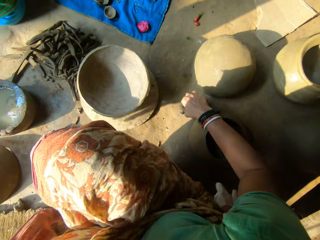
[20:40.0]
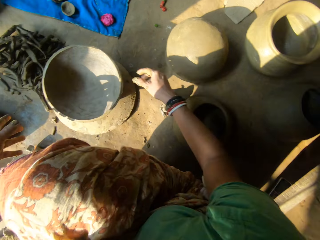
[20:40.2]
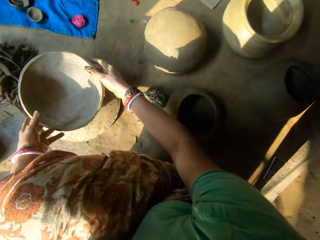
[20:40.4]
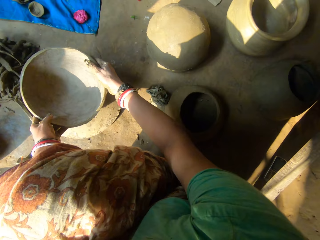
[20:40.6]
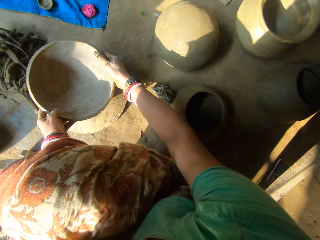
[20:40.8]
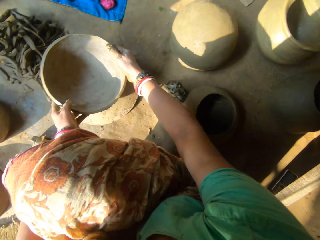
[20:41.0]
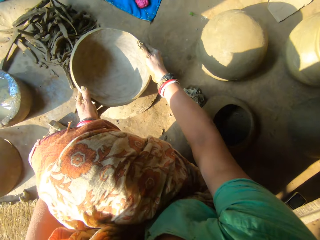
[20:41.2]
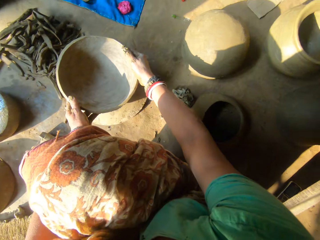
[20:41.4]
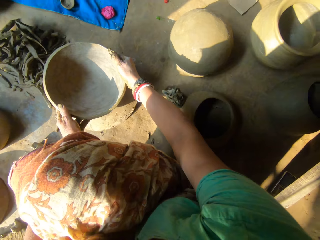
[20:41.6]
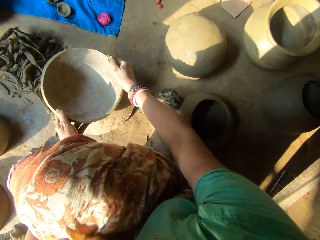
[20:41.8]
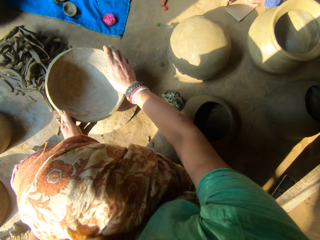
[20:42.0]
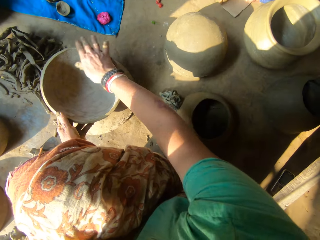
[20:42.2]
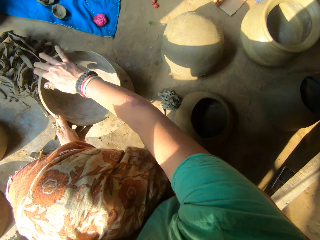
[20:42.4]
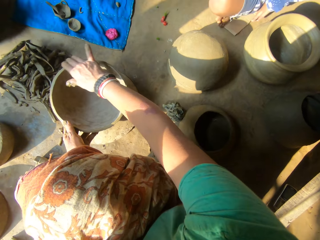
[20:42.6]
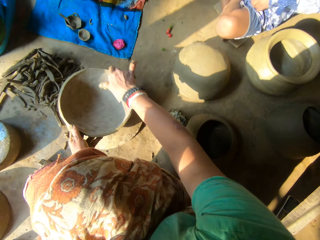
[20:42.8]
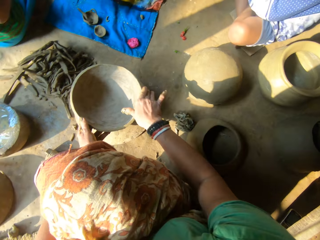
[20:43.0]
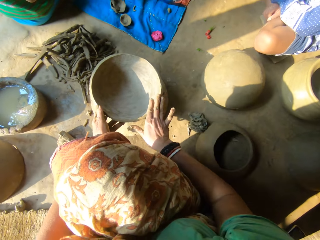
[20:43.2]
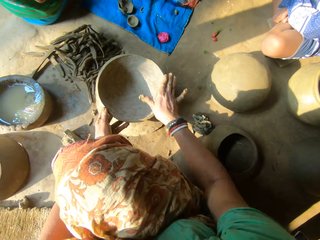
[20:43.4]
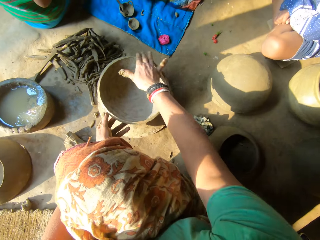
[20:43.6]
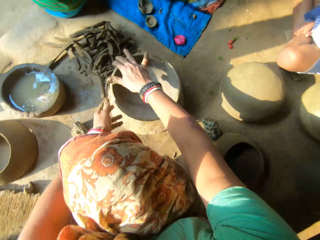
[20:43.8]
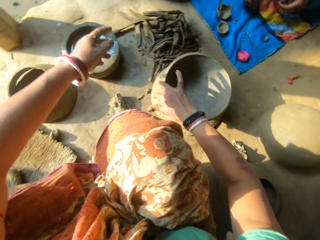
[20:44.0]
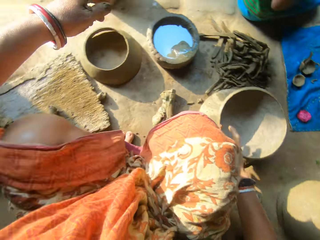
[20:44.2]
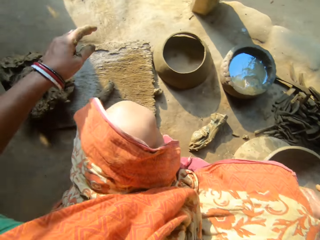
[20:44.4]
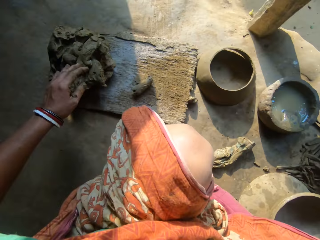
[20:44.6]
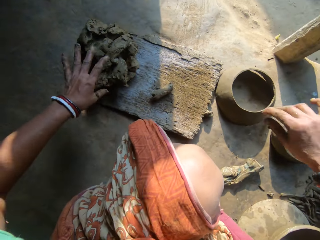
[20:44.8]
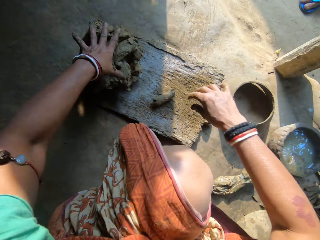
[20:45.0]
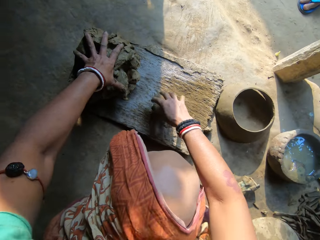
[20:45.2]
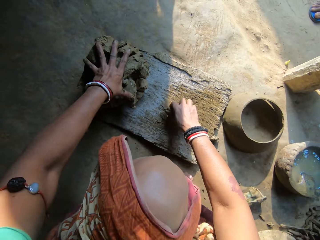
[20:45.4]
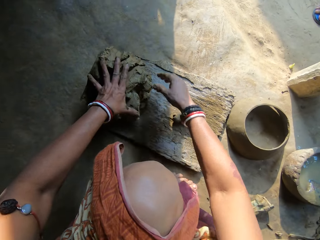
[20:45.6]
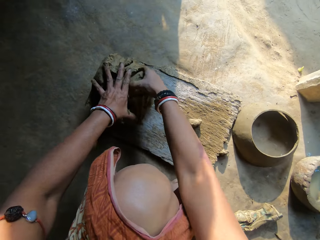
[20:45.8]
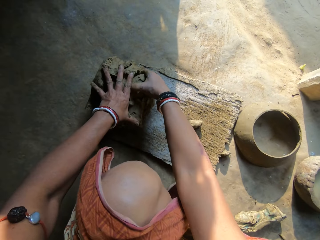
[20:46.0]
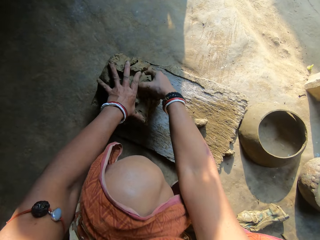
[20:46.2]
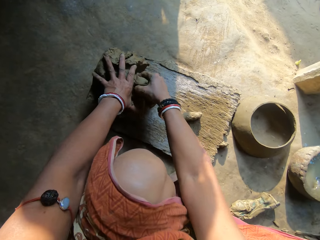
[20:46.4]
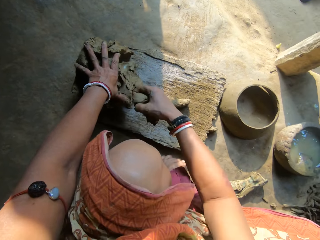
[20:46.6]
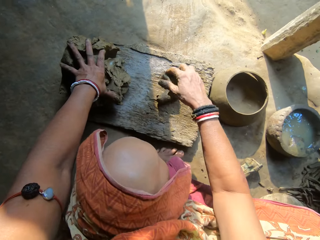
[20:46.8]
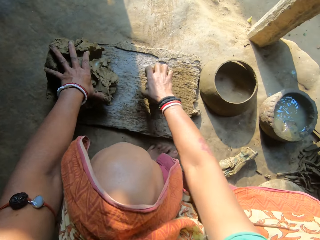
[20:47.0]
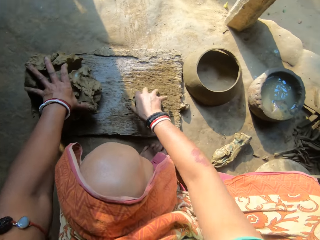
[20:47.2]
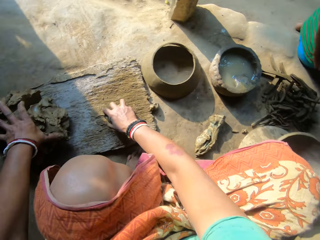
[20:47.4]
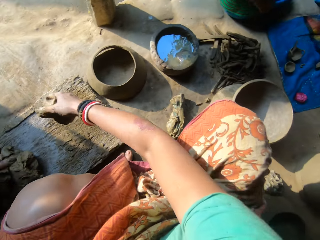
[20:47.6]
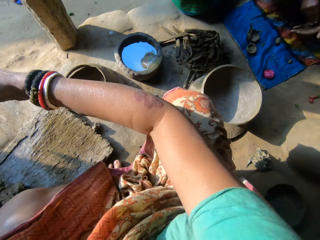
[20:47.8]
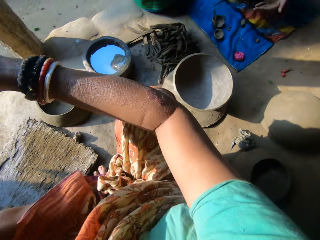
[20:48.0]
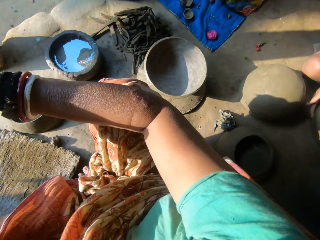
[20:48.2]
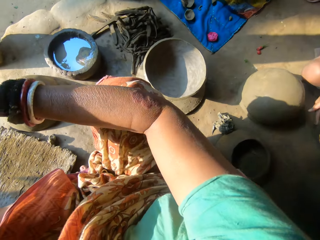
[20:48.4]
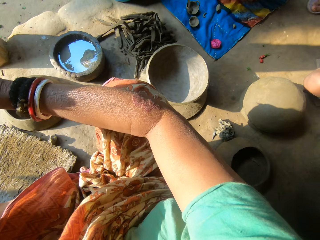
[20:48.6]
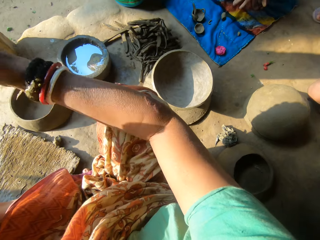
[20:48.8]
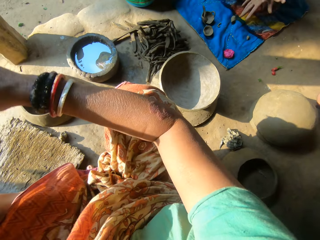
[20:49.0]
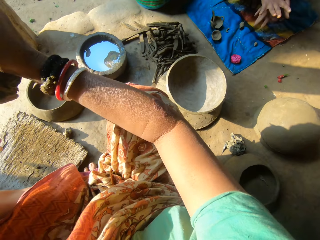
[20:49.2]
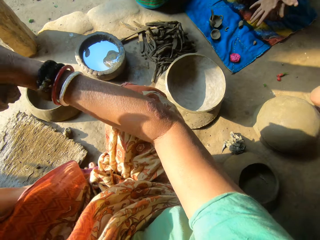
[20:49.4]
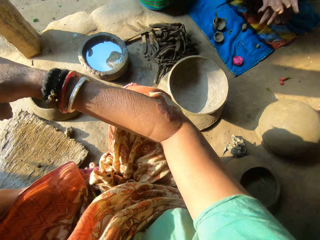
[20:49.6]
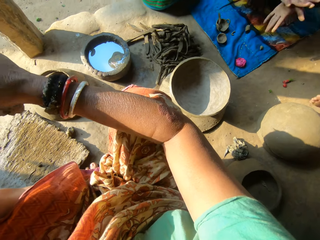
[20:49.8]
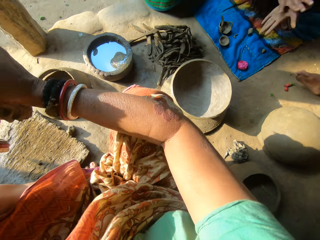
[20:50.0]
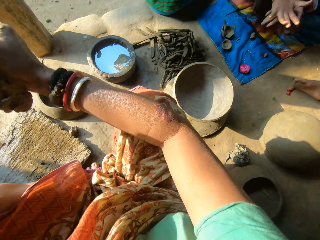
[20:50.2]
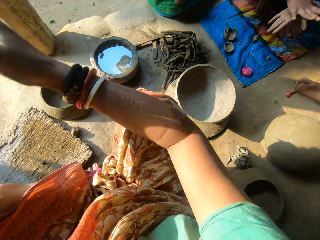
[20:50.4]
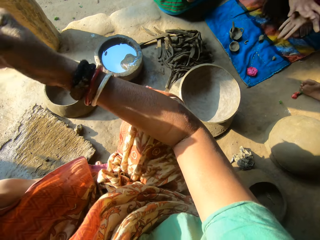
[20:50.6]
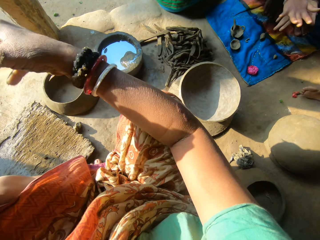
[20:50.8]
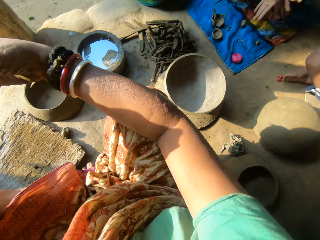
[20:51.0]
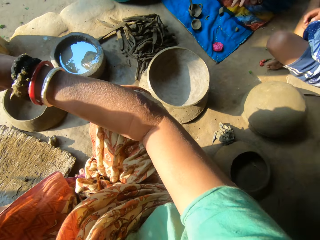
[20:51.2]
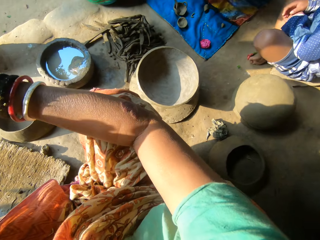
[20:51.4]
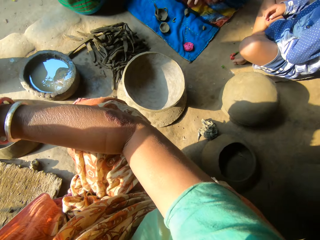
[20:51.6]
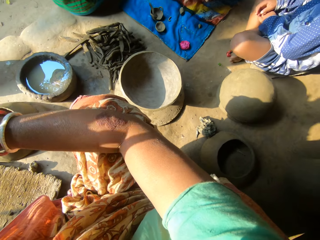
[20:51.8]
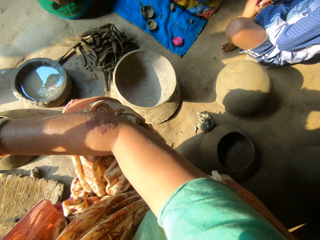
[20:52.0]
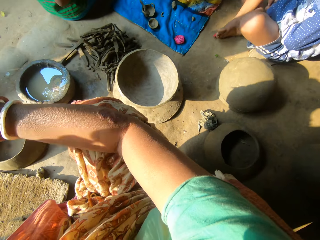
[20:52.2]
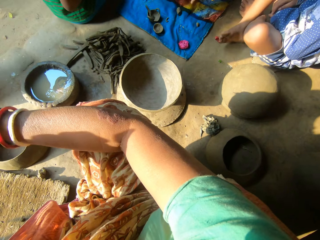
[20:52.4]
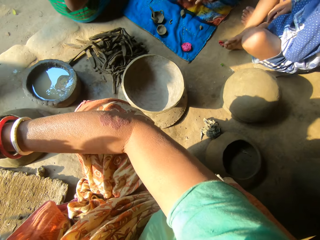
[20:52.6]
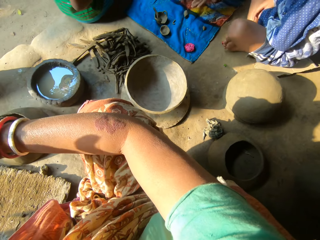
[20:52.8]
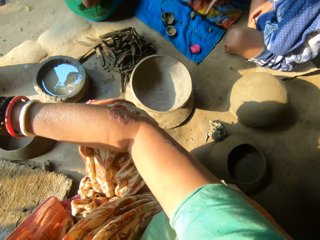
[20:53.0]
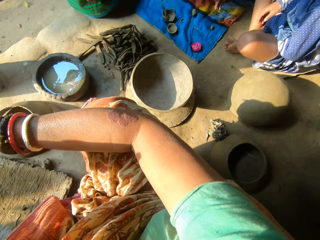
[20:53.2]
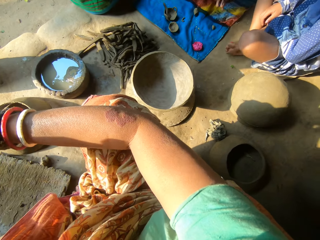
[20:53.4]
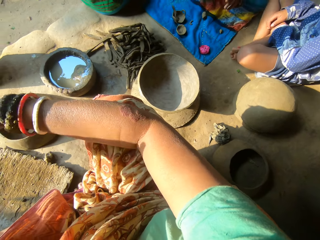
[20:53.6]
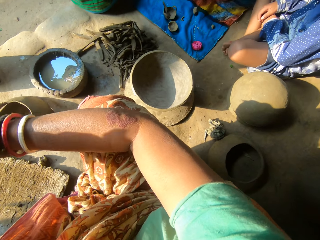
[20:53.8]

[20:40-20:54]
The camera wearer drops the second rag on the floor with her right hand. She adjusts the second bowl with both hands. A person sits on the floor near the camera wearer. The camera wearer cleans the second bowl with her right hand. She moves clay. She places her left hand on a heap of clay on the plank and places her right hand on the piece of clay on the plank. She cuts another piece of clay from the heap of clay with her right hand. She mixes the clays. She places the second piece of clay on the first piece of clay on the plank with her right hand. She picks the clay. Another person moulds clay. The first person moves on the floor. The camera wearer molds the clay in both hands.

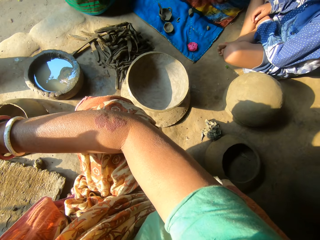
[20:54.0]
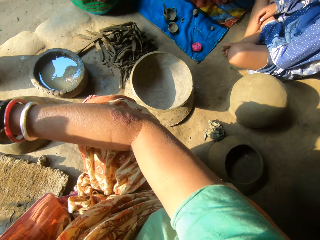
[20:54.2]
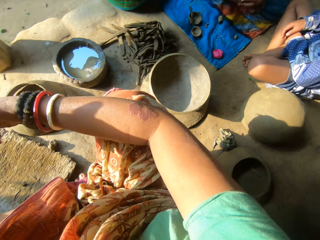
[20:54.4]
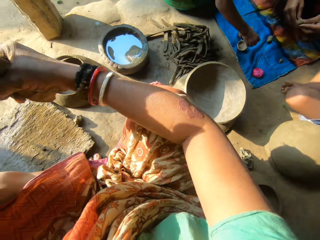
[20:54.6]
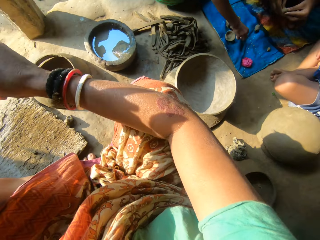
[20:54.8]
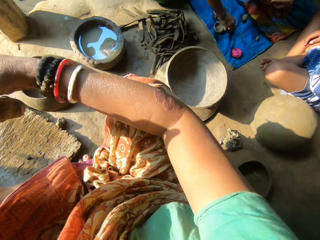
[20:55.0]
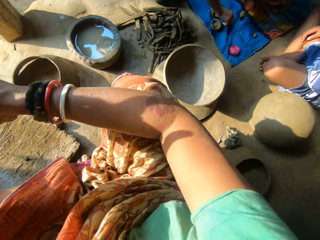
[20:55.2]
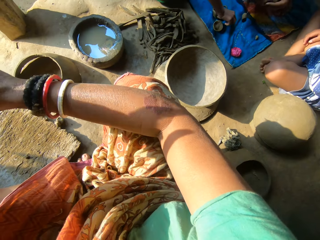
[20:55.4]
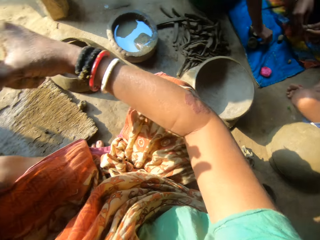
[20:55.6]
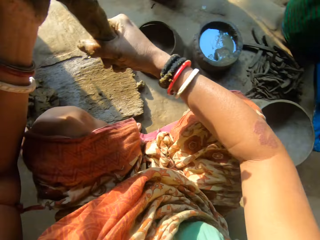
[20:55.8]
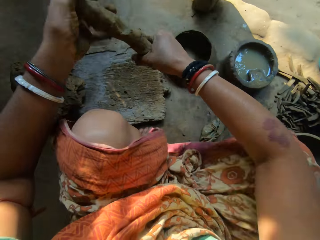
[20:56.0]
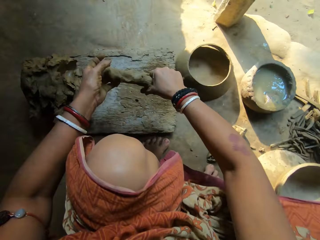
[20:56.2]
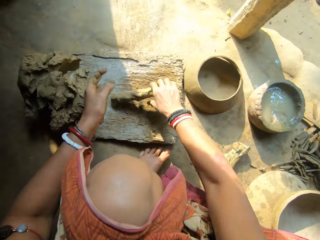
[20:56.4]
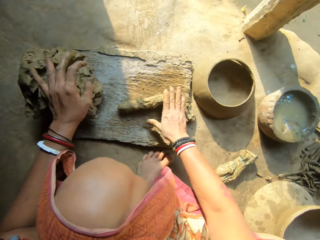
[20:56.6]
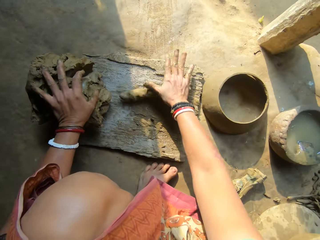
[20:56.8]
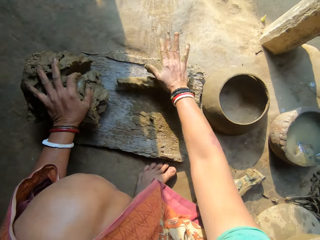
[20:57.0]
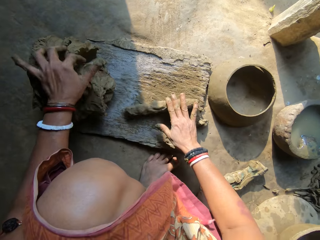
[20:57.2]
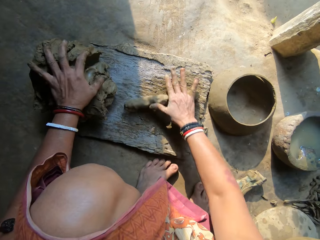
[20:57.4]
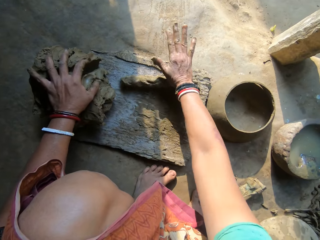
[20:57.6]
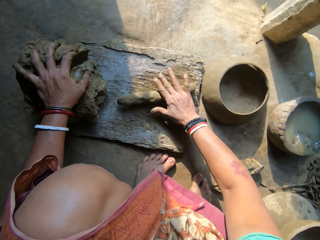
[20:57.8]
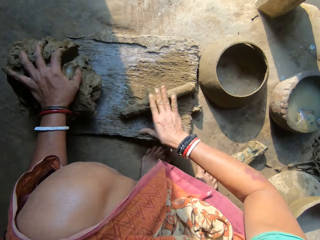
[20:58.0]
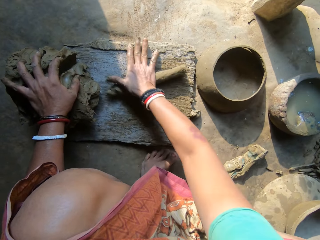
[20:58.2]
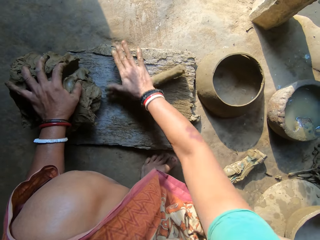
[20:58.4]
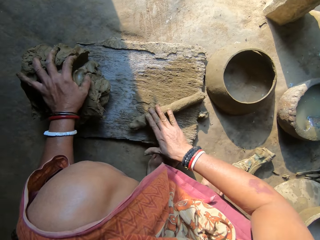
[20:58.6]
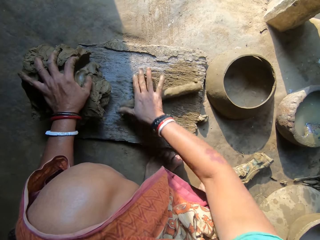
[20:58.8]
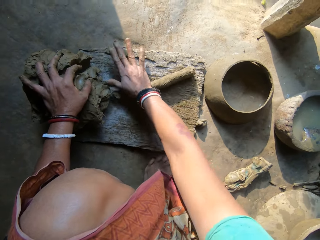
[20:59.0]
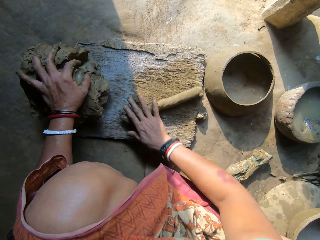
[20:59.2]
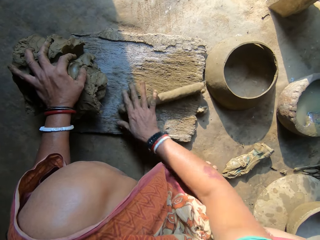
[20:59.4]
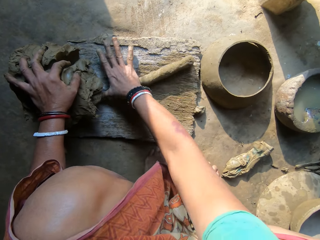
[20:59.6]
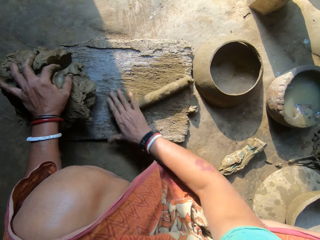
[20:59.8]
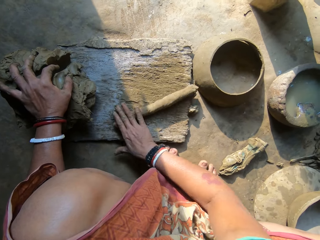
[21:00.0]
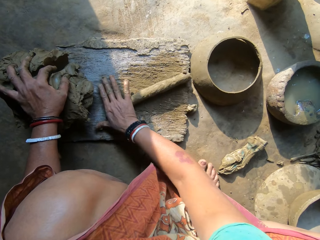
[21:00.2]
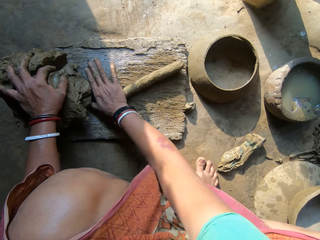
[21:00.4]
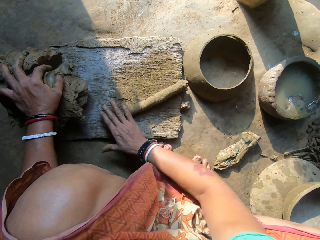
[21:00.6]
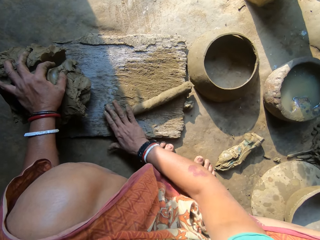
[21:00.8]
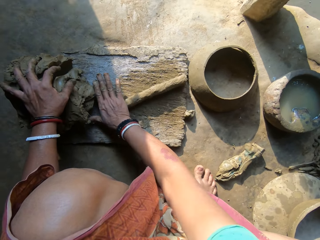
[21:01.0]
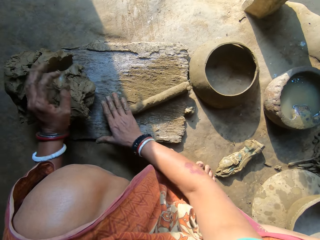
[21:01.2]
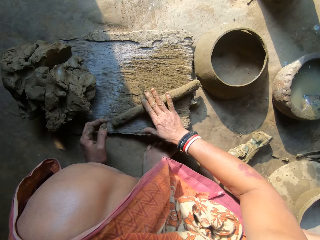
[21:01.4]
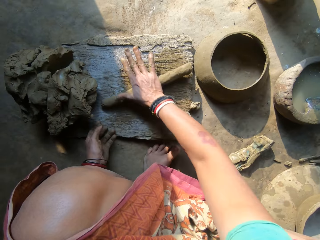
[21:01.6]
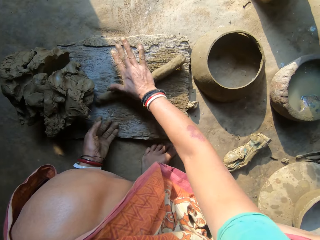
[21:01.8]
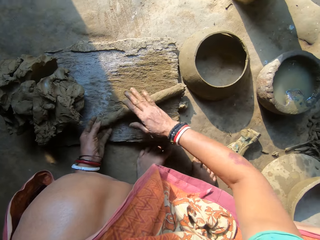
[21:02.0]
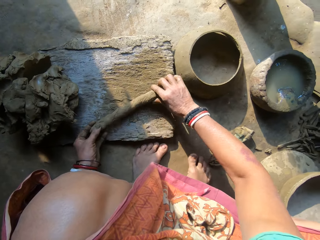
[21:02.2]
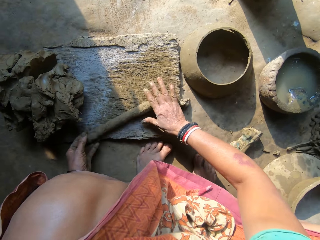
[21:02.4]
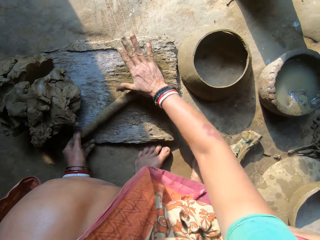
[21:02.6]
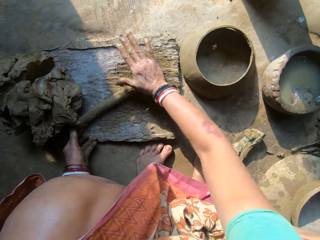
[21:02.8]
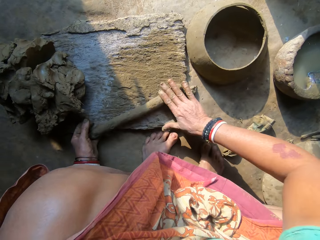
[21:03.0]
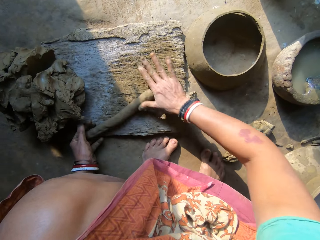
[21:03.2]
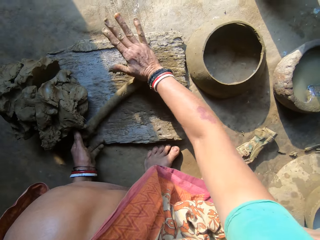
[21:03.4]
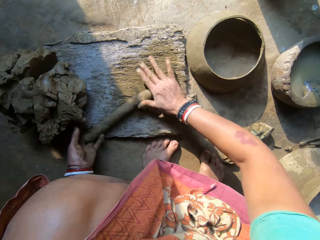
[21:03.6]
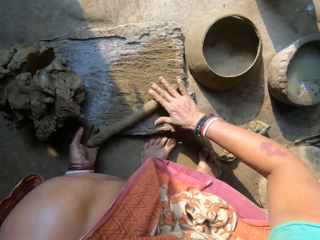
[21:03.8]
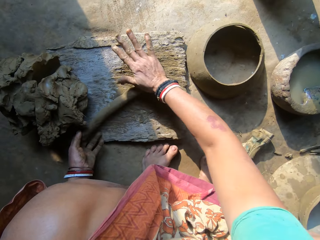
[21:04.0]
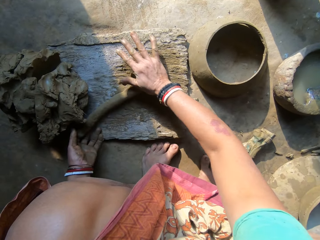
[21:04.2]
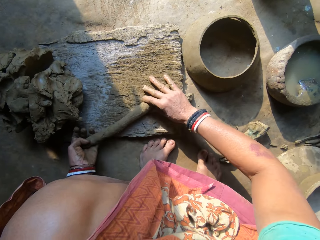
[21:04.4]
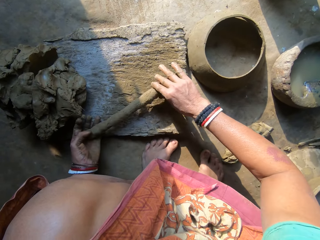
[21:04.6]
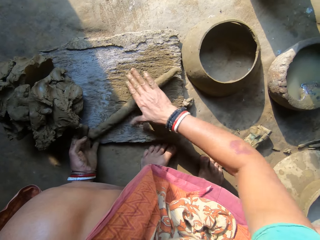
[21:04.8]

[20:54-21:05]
A person picks clay. The camera wearer places the clay on the board. She rolls the second molded clay on the plank with her right hand. She places a hand on the clay. She moves the hand. She moves the clay and rolls the clay.
